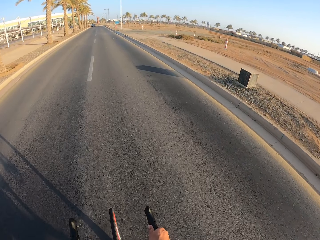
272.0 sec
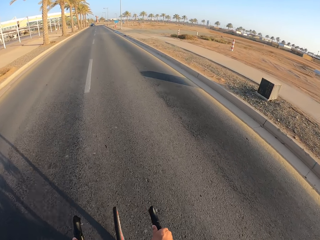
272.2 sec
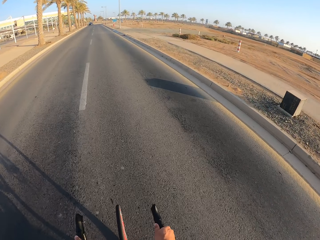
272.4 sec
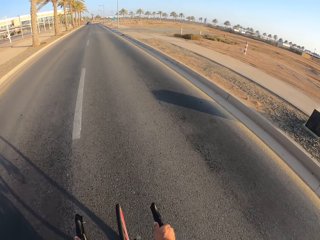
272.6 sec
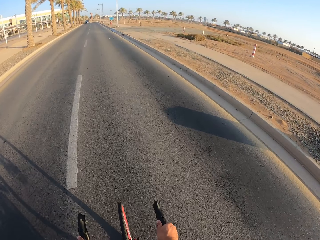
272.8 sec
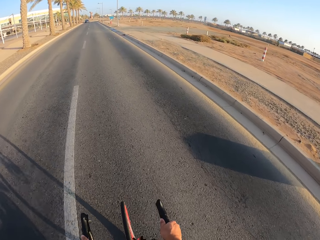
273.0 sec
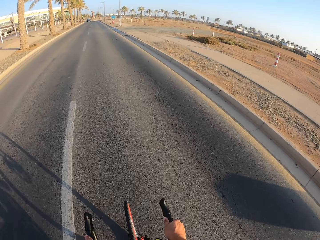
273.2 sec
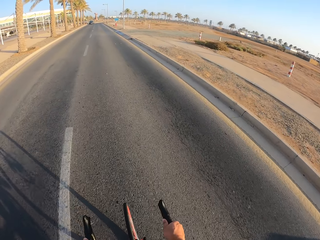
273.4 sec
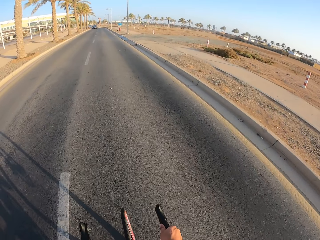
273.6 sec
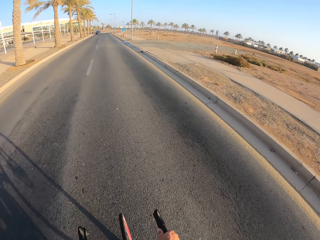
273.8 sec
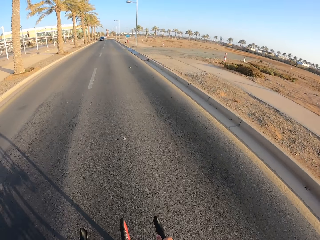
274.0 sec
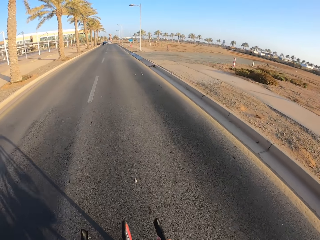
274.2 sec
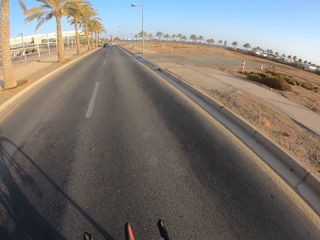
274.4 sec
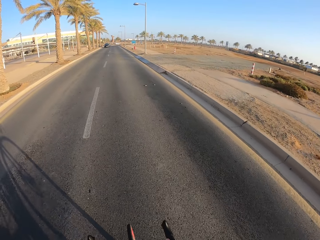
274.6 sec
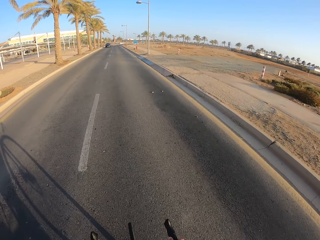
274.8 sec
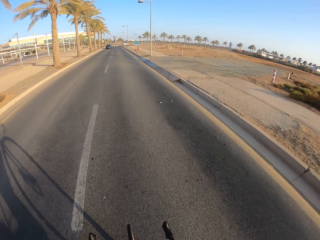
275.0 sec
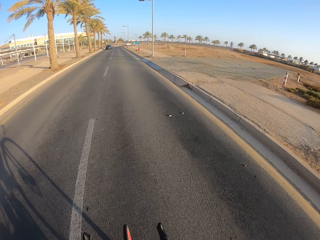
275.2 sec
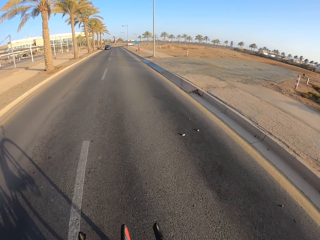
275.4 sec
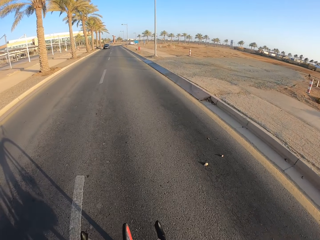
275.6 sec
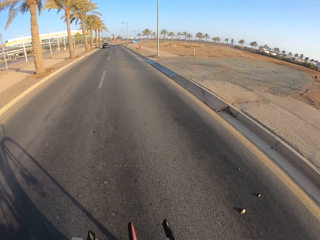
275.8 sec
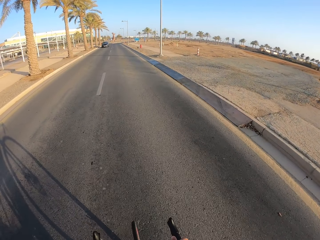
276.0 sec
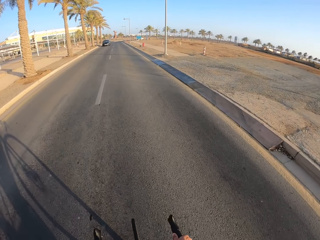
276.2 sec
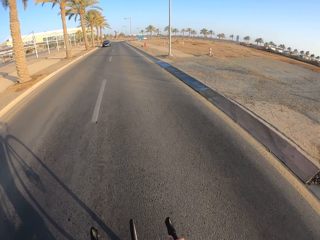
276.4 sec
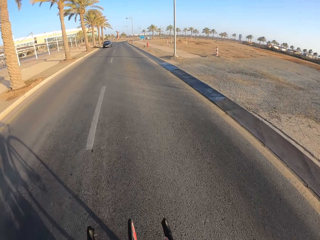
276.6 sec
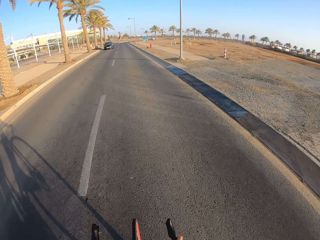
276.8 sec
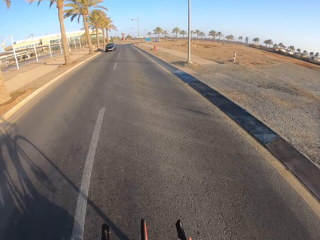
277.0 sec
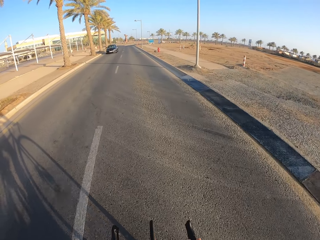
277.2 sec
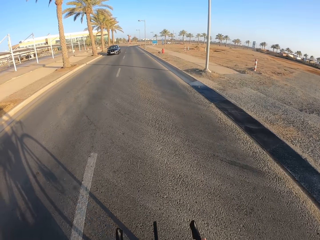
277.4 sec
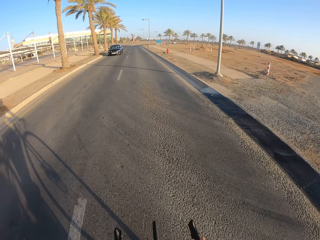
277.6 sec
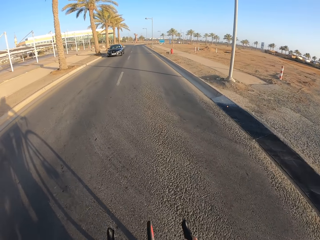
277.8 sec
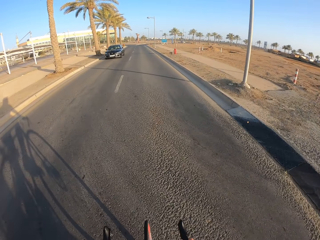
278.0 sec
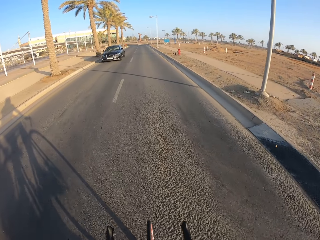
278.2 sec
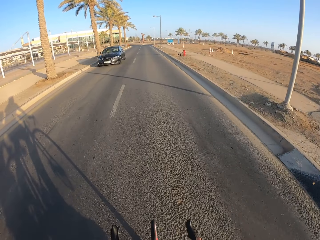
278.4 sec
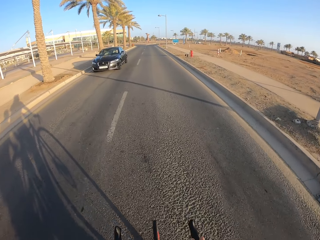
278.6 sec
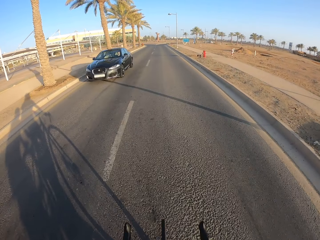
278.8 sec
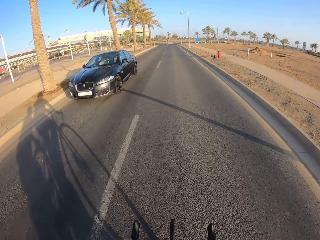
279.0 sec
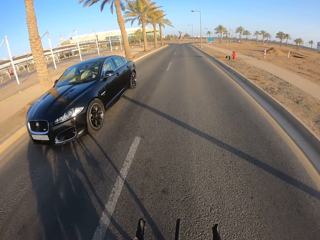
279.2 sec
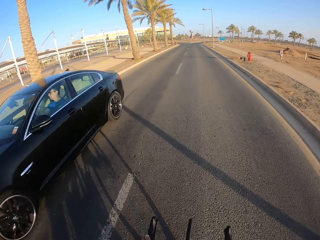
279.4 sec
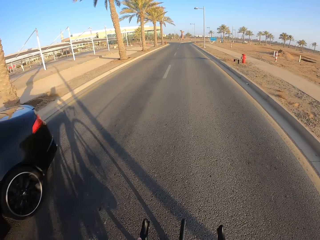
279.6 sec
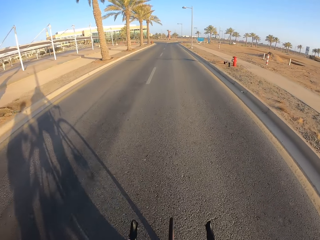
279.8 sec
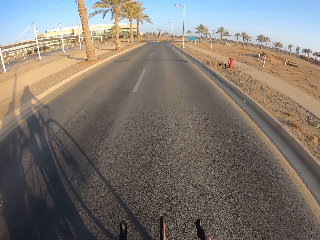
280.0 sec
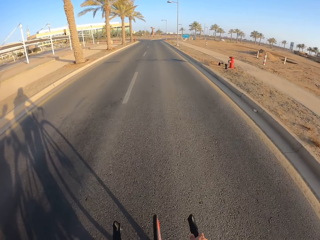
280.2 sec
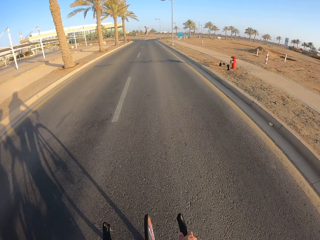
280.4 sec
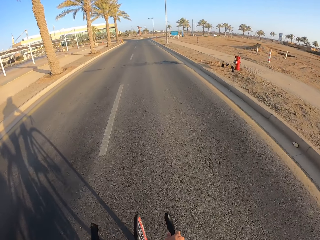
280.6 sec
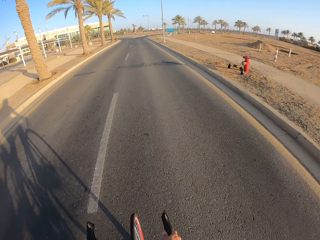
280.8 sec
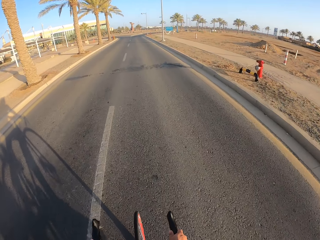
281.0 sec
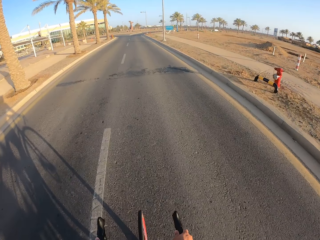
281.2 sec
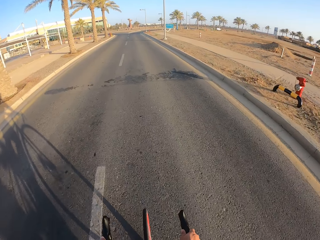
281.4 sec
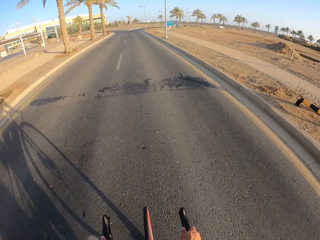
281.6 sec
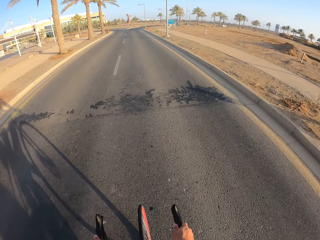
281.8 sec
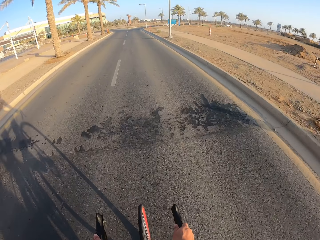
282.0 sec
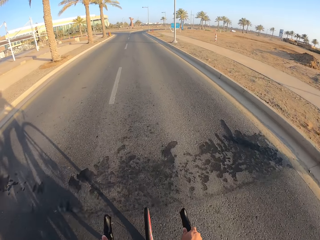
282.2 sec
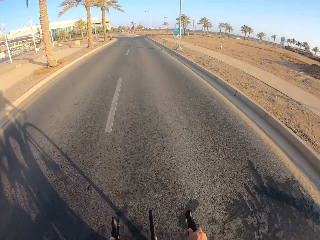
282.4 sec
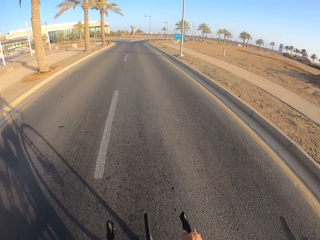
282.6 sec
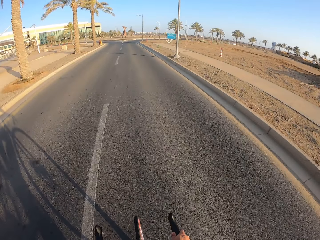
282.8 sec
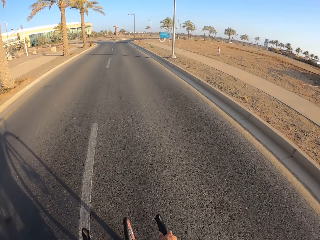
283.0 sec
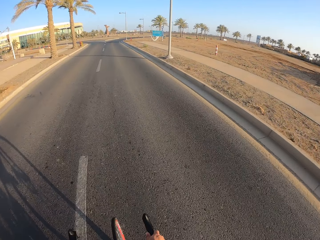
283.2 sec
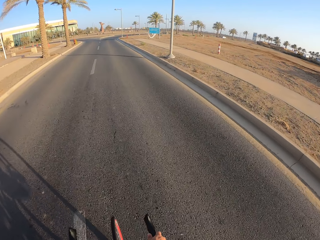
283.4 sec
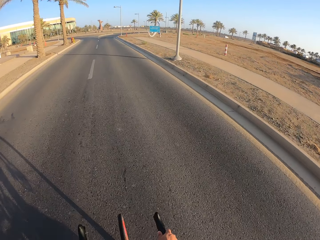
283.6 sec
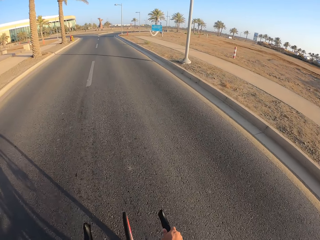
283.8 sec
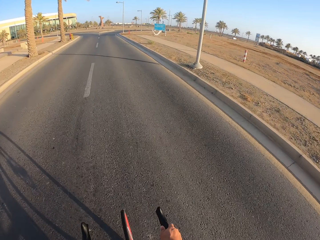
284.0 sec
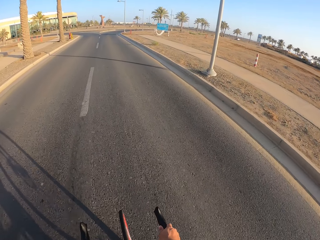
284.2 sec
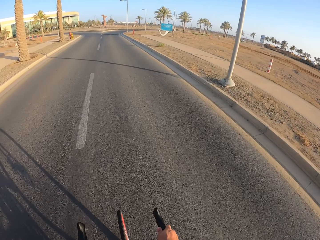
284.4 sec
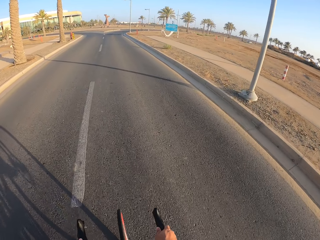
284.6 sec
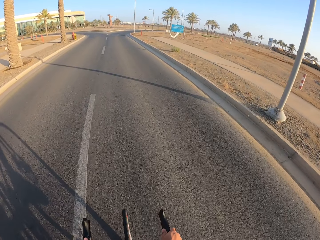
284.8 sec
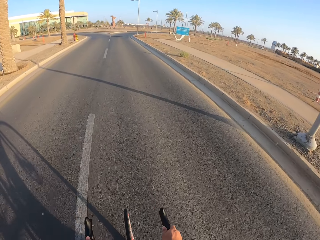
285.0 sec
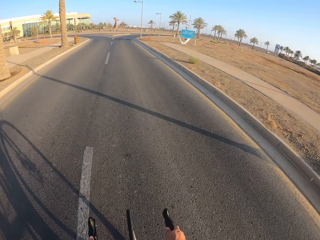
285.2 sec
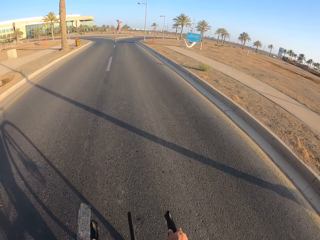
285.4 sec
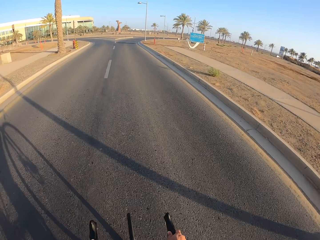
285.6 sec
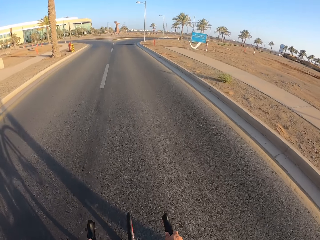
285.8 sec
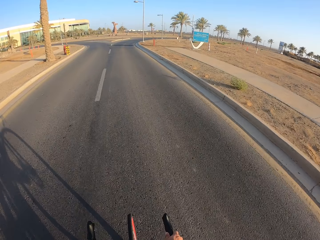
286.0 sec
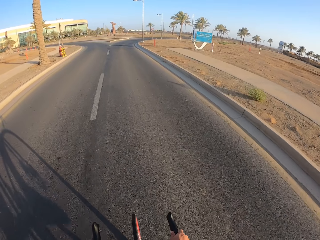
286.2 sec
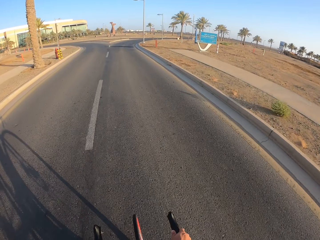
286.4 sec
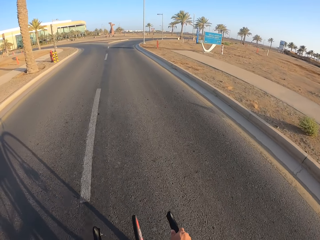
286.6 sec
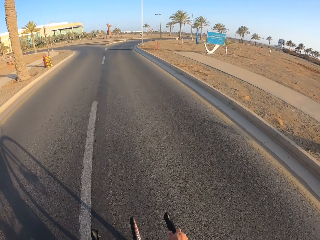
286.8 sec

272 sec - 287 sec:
The camera wearer cycles on the road.

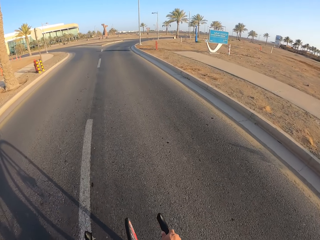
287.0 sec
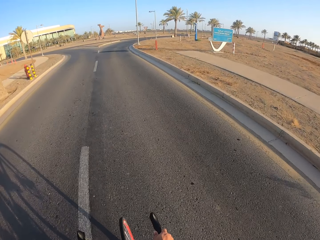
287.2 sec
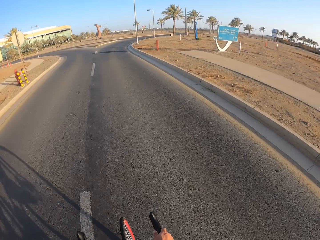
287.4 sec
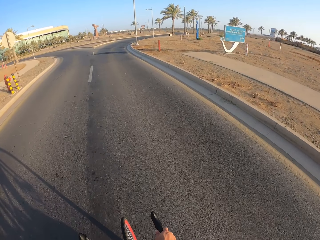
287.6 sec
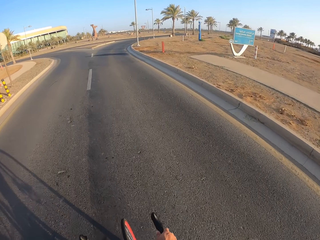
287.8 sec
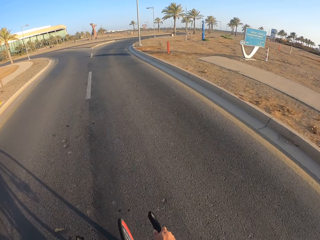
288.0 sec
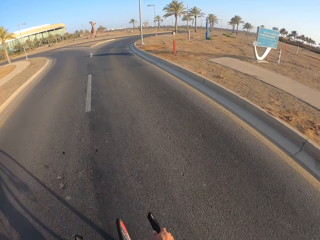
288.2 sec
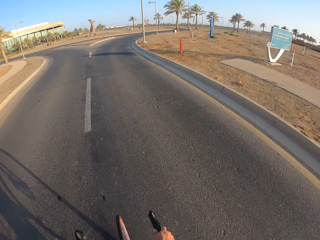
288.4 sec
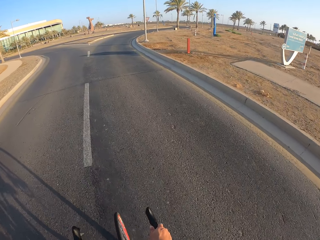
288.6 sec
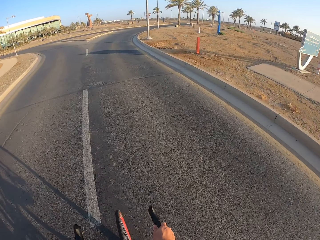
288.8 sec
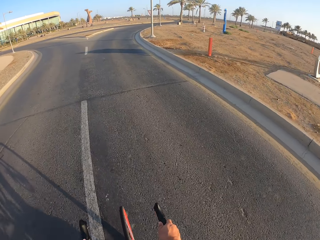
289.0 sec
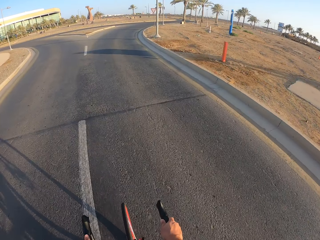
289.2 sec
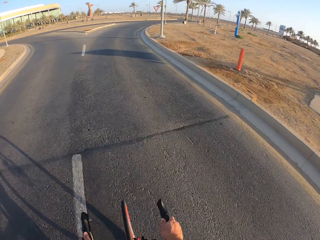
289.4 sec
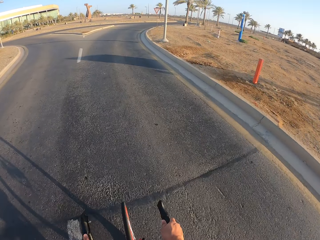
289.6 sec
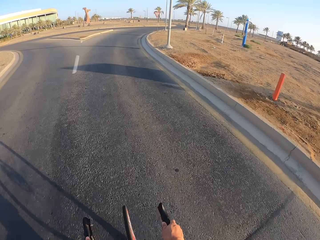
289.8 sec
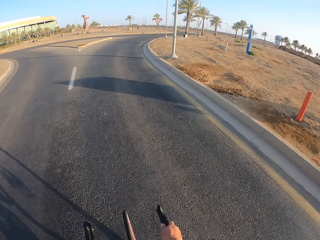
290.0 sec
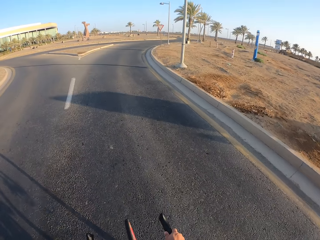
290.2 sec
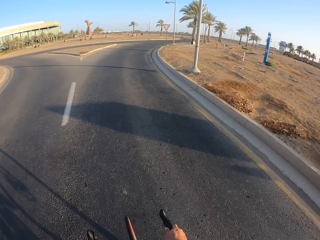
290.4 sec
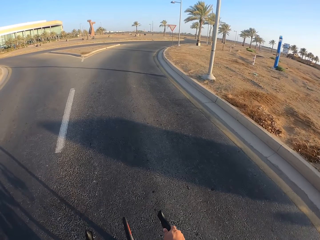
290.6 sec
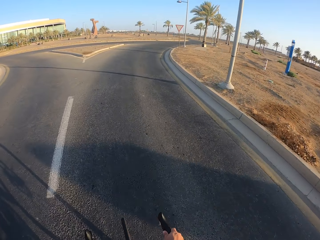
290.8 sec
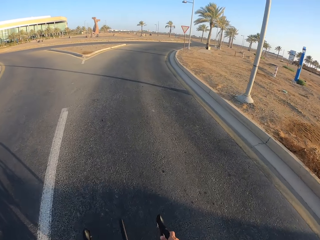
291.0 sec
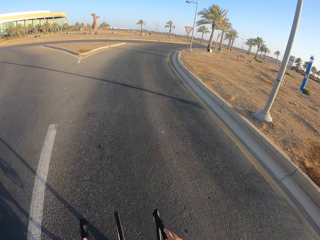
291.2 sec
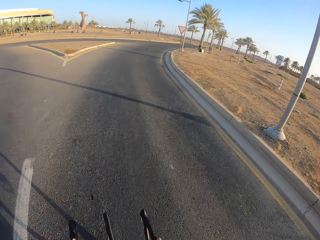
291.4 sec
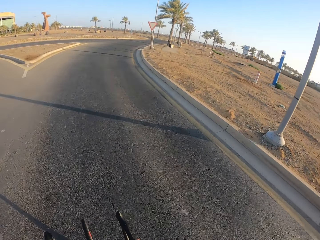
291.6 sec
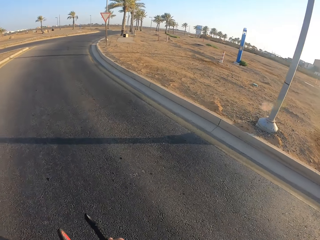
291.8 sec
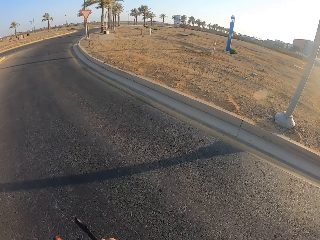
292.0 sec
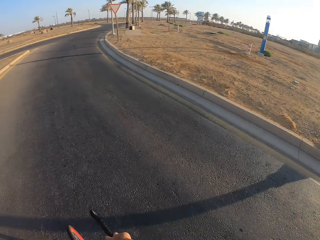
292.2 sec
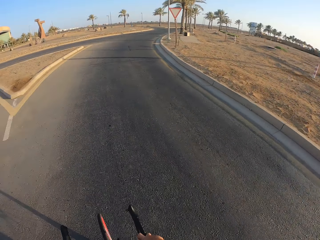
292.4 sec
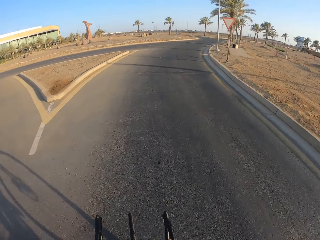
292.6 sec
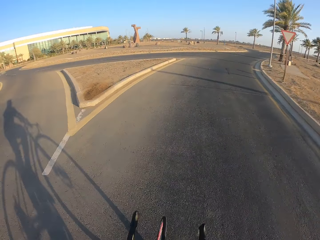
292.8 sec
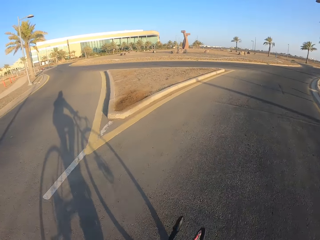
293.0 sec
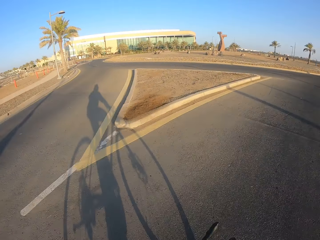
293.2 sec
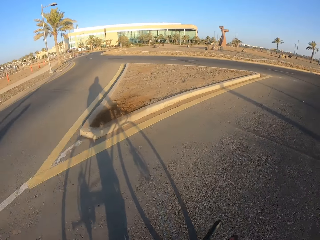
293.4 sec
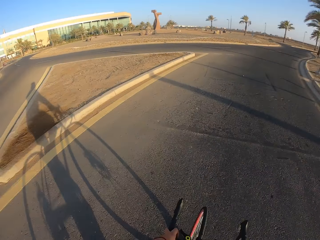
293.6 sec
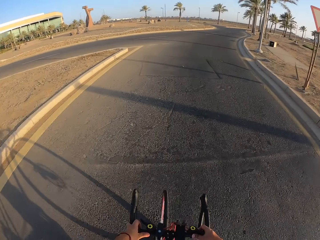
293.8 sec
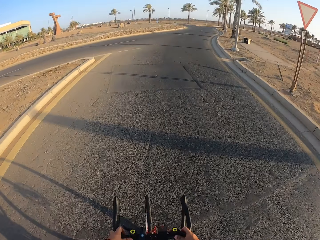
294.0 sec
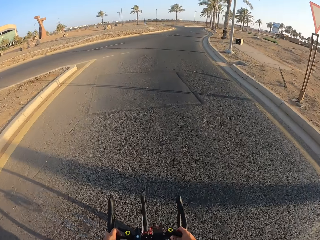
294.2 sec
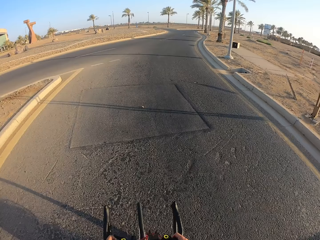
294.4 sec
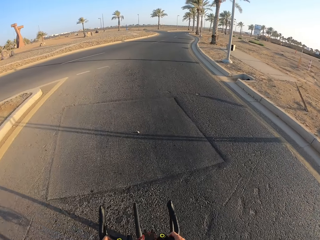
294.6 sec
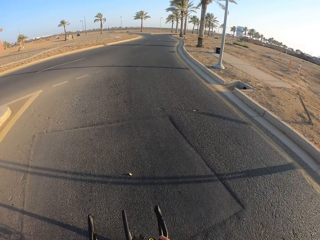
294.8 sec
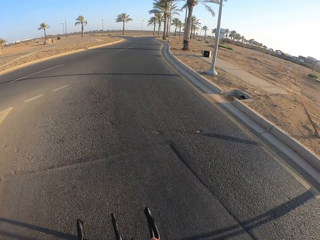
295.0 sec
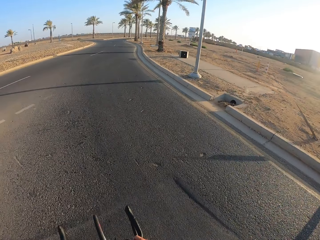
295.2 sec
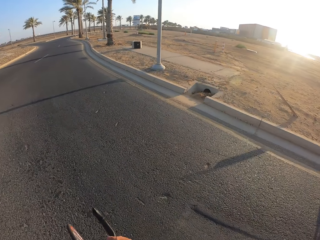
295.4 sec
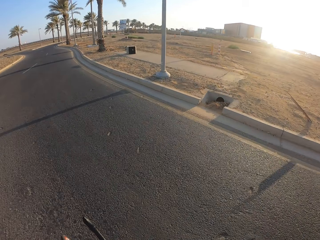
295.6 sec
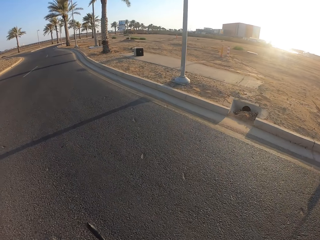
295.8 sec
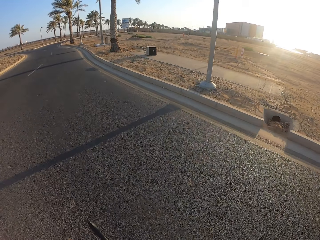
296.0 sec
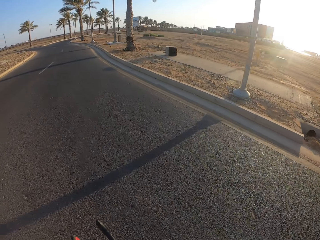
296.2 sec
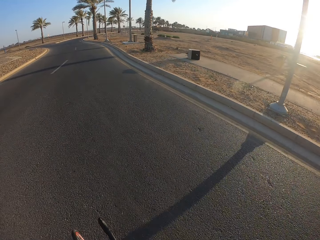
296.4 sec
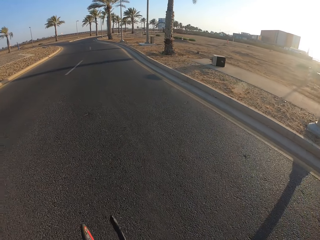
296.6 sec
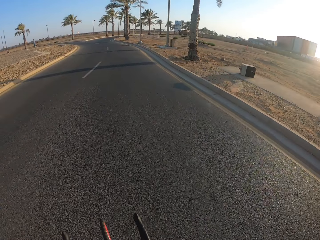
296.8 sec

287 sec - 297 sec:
The camera wearer cycles to the right.
